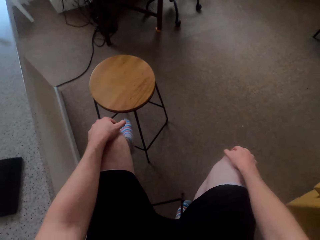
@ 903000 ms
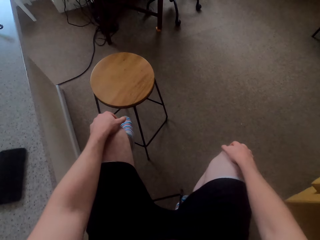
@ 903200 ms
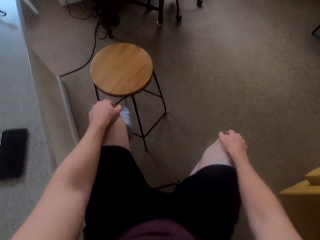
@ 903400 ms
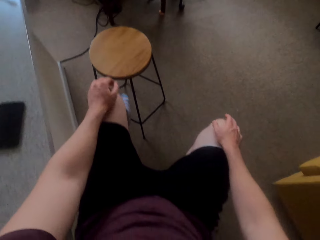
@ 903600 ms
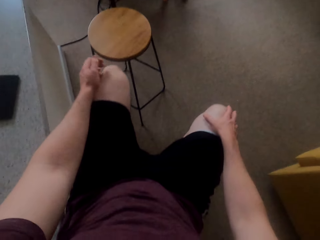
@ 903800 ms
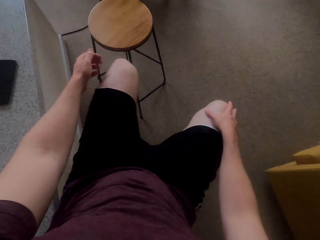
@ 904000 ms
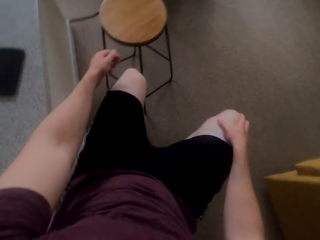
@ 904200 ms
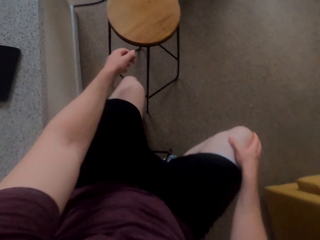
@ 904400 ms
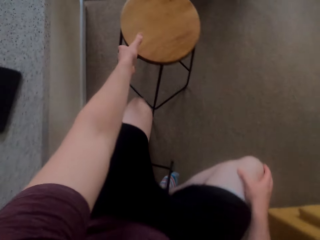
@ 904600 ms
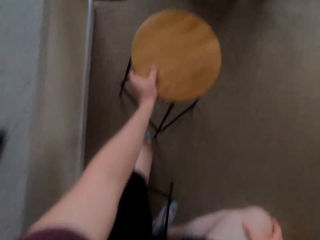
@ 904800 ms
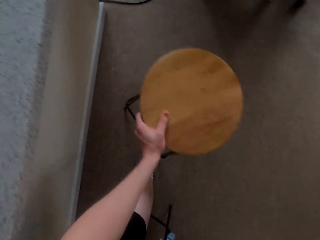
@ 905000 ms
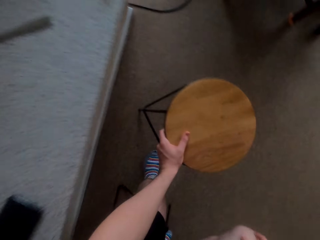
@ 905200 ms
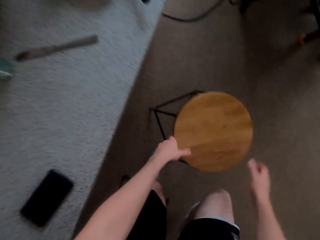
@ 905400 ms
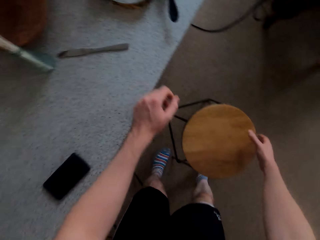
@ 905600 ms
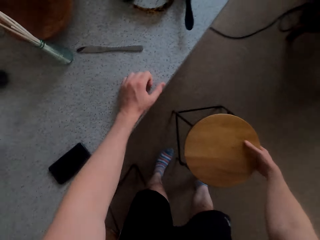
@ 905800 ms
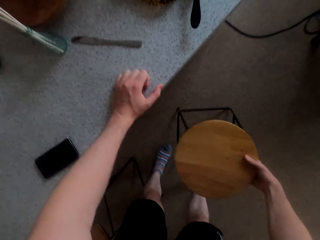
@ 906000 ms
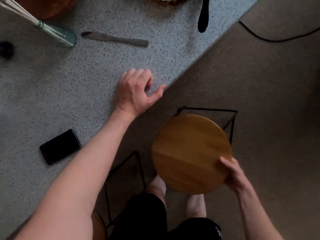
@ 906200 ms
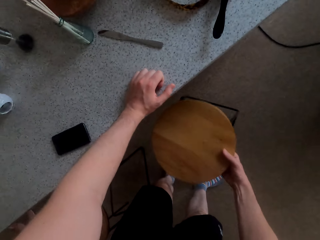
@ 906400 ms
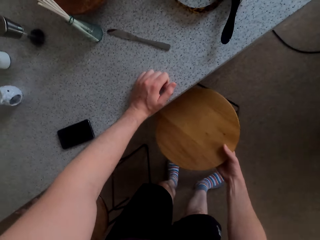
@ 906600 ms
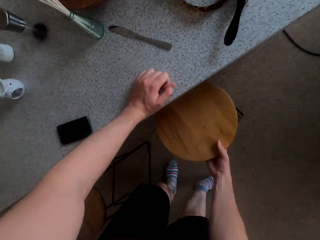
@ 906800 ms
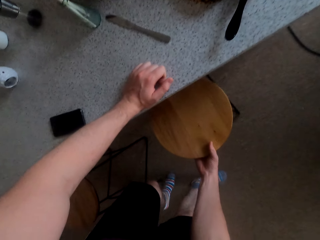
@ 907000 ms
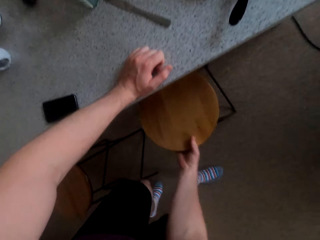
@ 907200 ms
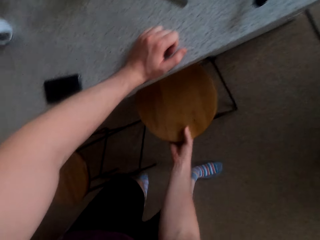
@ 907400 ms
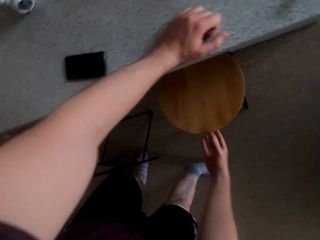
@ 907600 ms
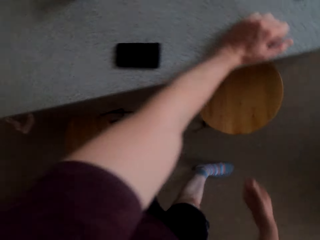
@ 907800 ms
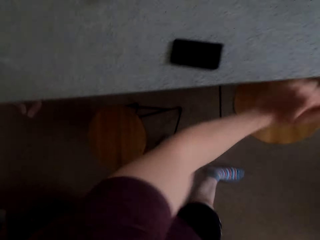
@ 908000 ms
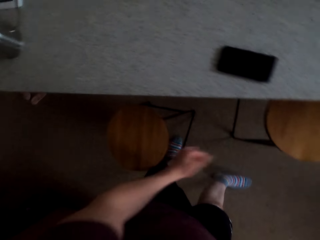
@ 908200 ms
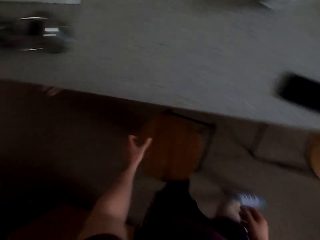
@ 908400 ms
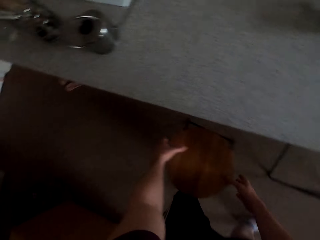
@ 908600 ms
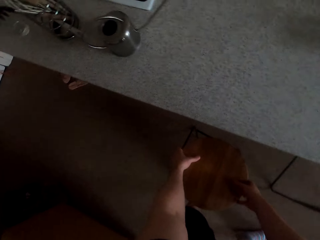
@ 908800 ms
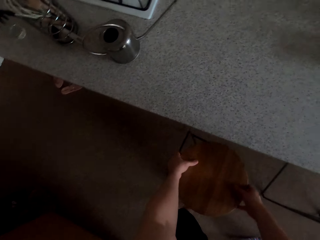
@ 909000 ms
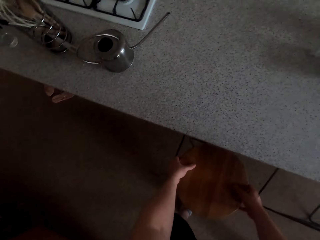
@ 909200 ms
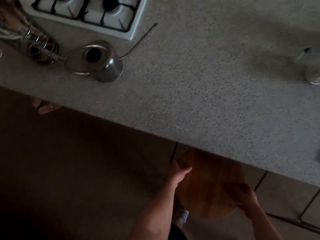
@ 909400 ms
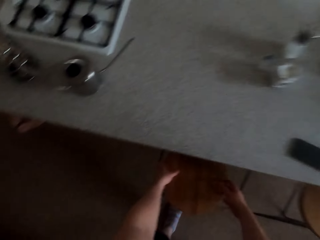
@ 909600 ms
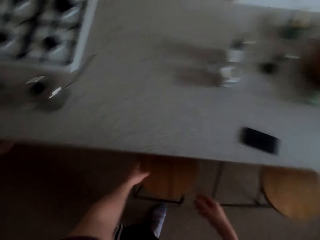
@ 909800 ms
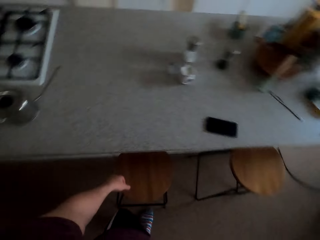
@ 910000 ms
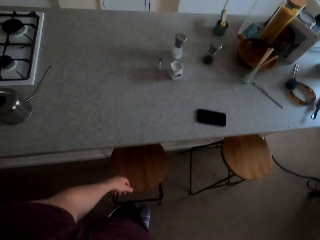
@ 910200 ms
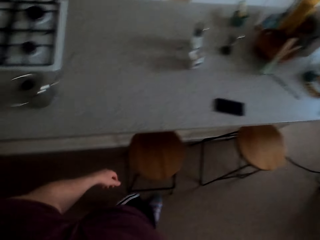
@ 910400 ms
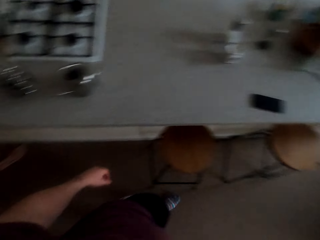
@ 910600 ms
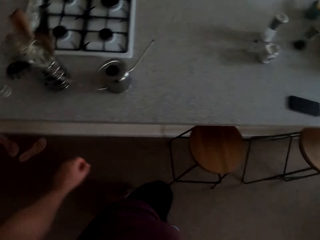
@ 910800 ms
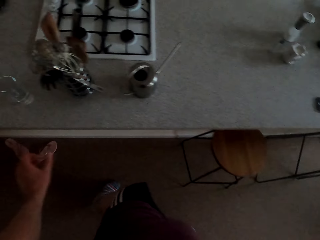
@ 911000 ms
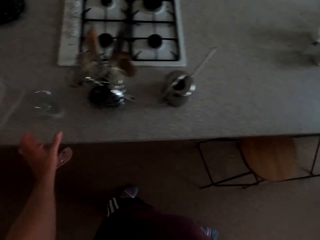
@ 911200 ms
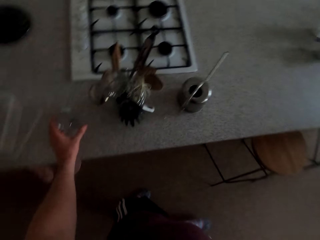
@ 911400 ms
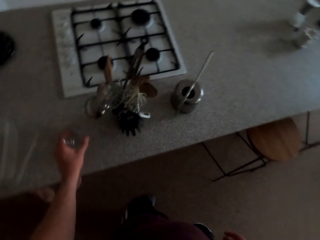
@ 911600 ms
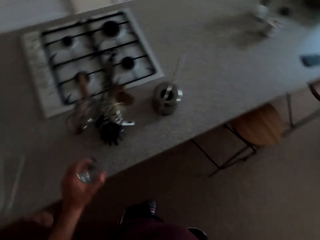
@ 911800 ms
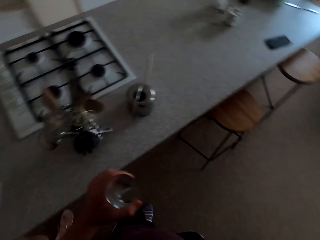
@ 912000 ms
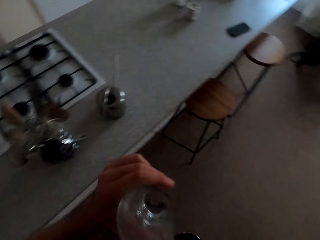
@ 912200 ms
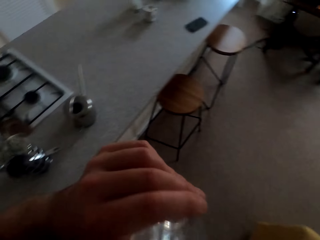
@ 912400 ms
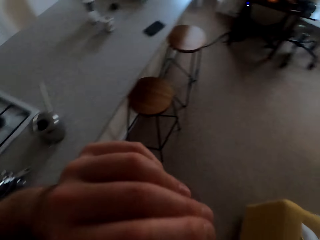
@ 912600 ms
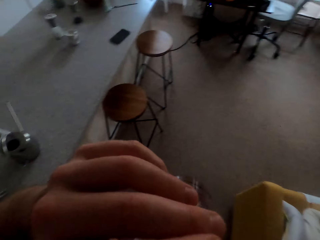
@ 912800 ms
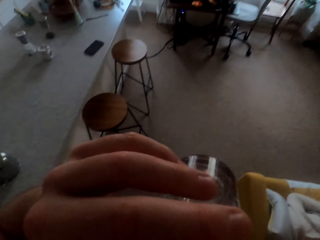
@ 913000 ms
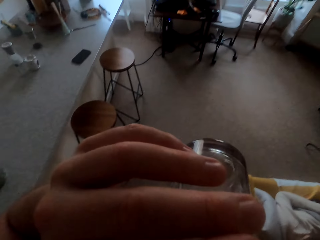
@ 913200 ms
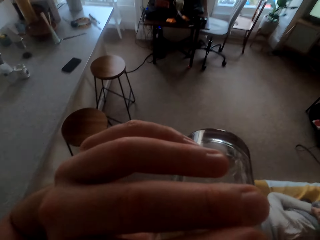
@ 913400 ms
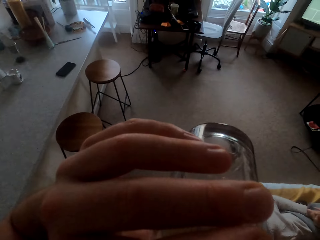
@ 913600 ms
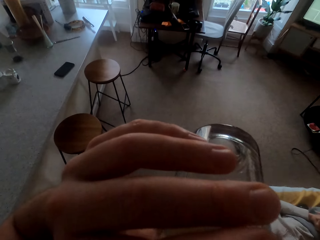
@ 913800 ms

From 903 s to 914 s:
The camera wearer moves other stools. They pull back the stool. They drink a glass of water.

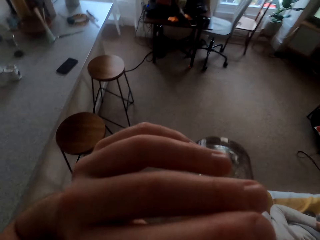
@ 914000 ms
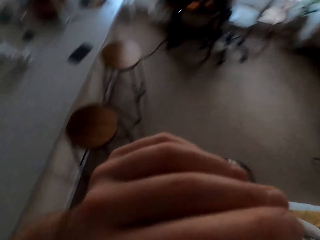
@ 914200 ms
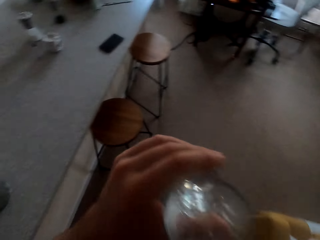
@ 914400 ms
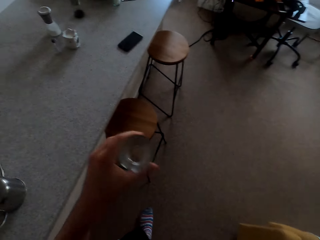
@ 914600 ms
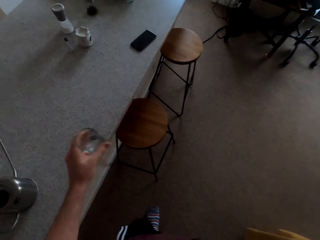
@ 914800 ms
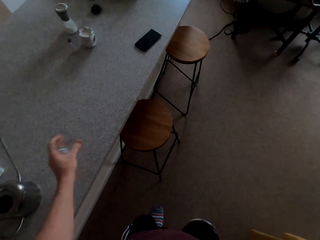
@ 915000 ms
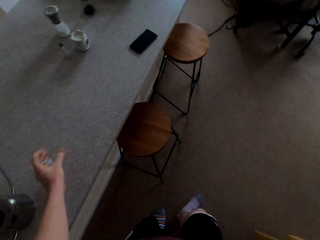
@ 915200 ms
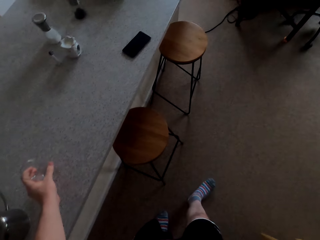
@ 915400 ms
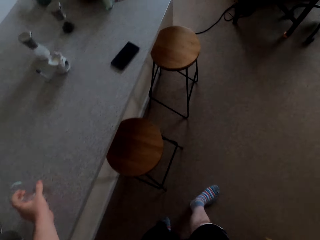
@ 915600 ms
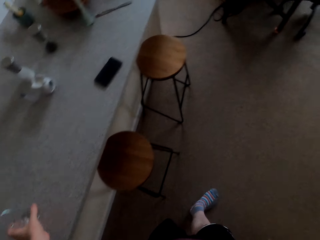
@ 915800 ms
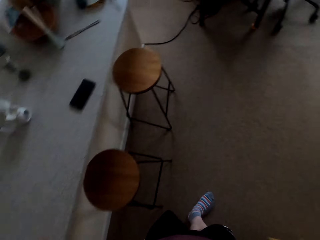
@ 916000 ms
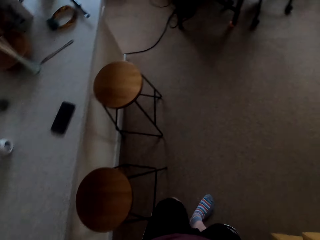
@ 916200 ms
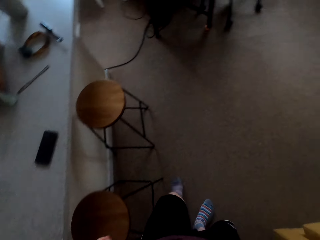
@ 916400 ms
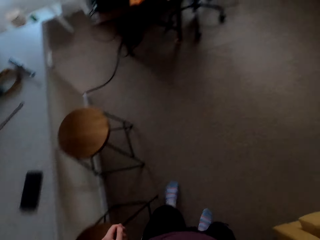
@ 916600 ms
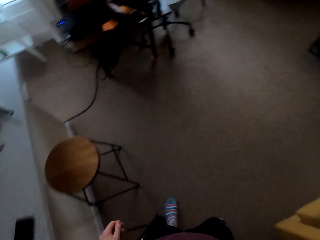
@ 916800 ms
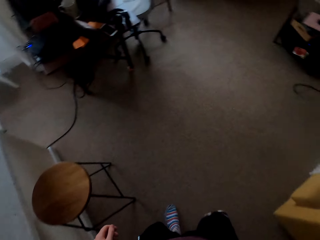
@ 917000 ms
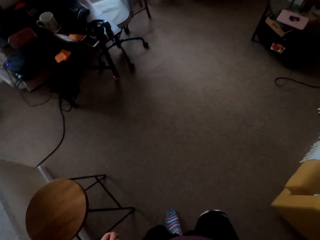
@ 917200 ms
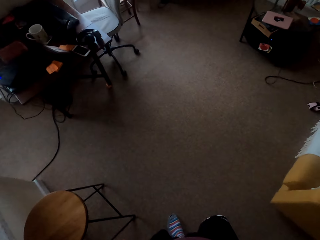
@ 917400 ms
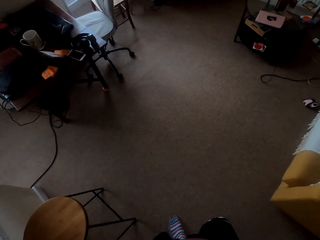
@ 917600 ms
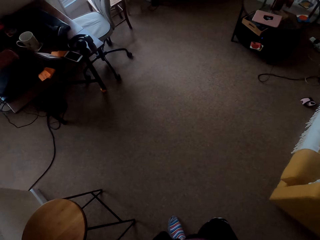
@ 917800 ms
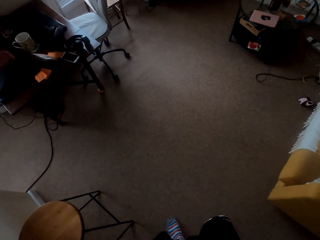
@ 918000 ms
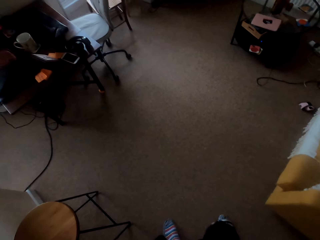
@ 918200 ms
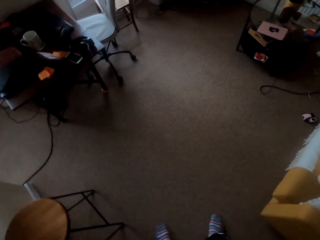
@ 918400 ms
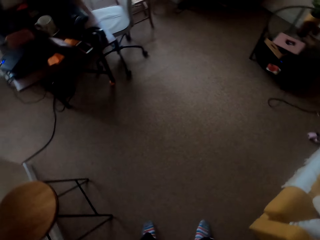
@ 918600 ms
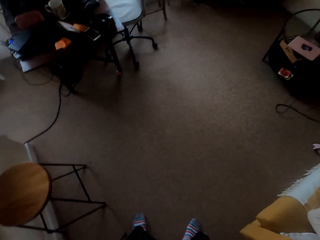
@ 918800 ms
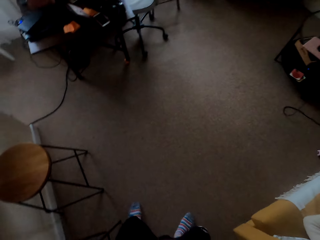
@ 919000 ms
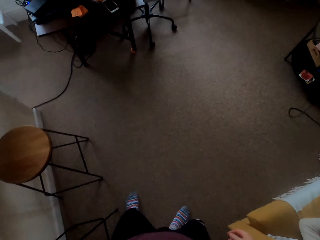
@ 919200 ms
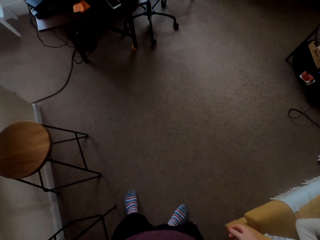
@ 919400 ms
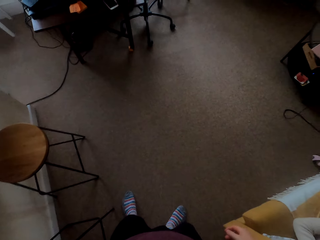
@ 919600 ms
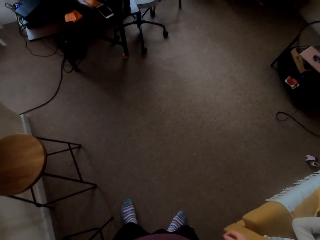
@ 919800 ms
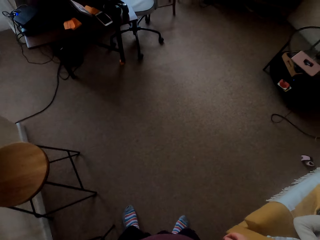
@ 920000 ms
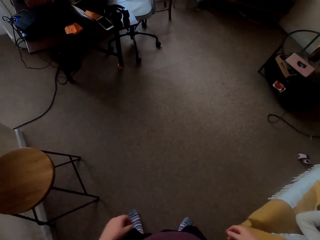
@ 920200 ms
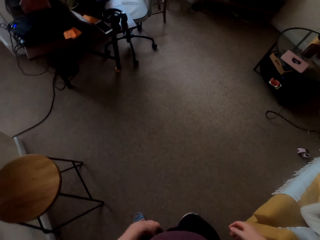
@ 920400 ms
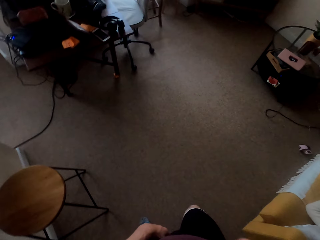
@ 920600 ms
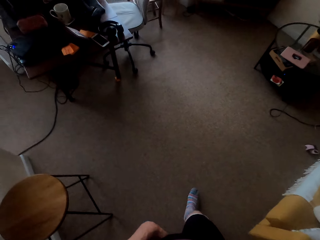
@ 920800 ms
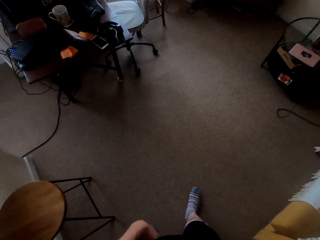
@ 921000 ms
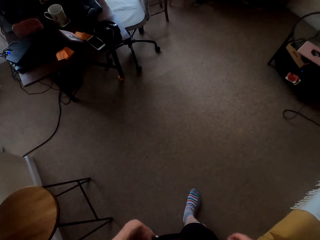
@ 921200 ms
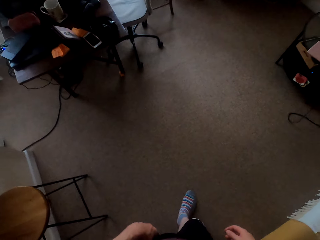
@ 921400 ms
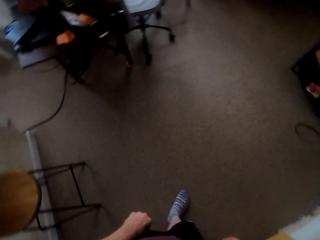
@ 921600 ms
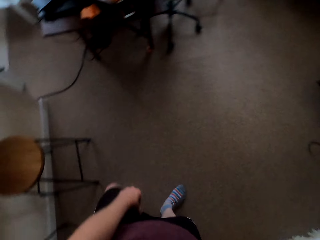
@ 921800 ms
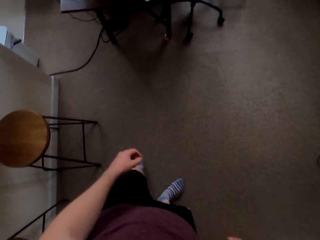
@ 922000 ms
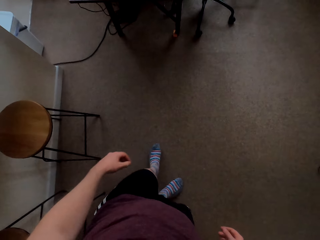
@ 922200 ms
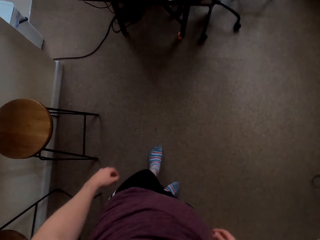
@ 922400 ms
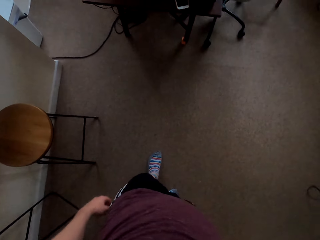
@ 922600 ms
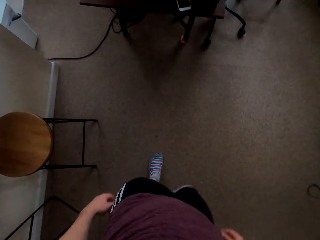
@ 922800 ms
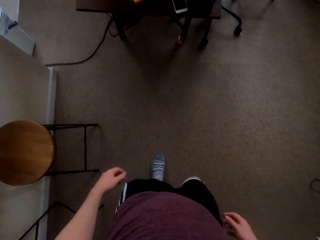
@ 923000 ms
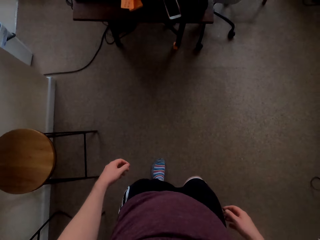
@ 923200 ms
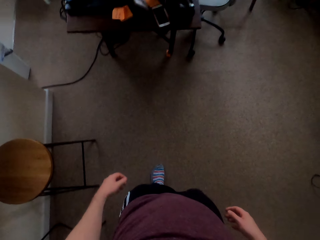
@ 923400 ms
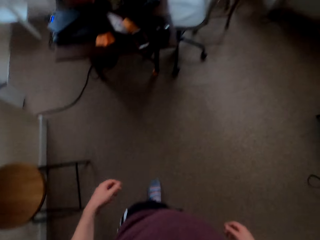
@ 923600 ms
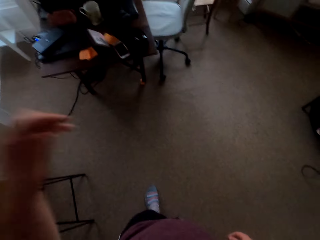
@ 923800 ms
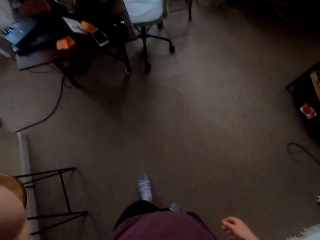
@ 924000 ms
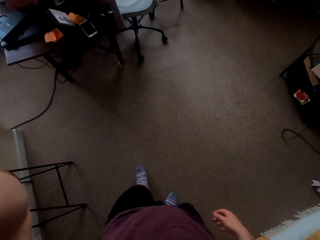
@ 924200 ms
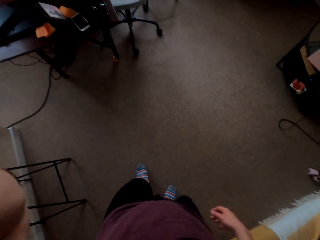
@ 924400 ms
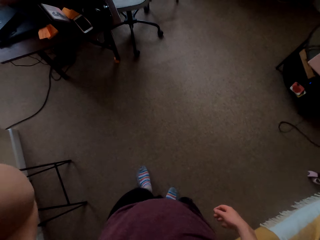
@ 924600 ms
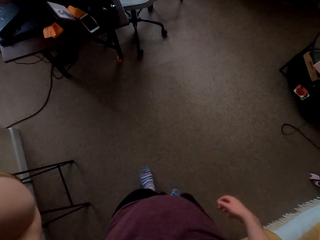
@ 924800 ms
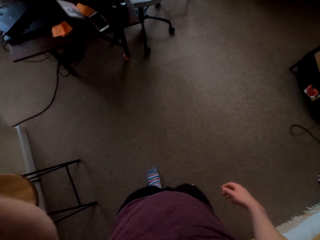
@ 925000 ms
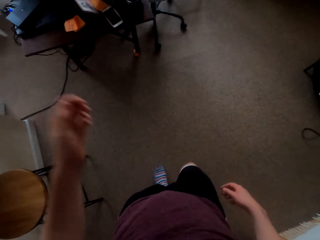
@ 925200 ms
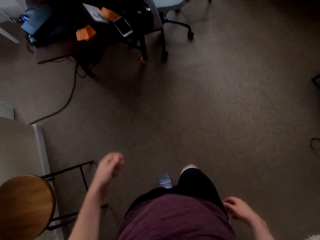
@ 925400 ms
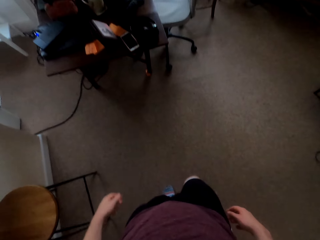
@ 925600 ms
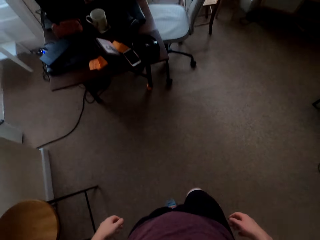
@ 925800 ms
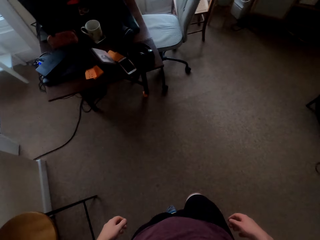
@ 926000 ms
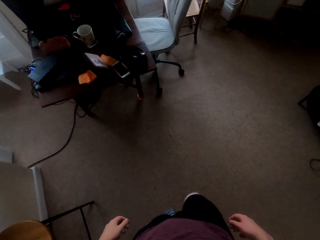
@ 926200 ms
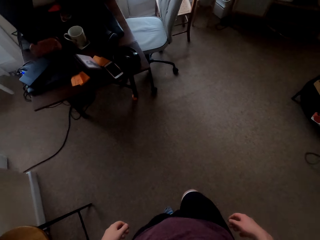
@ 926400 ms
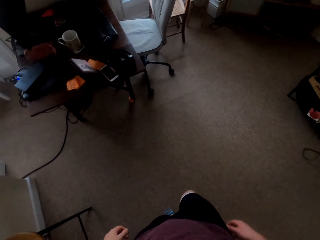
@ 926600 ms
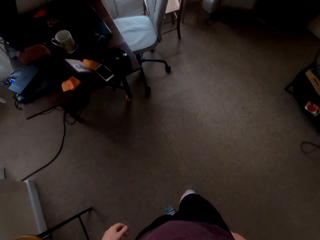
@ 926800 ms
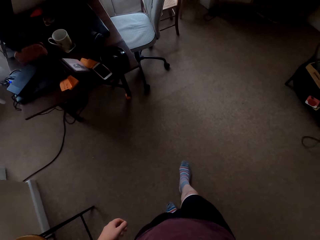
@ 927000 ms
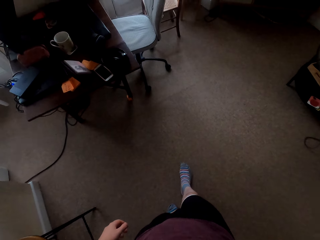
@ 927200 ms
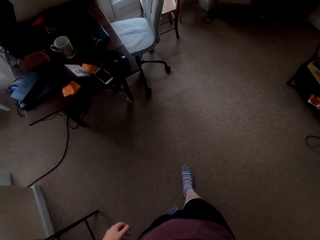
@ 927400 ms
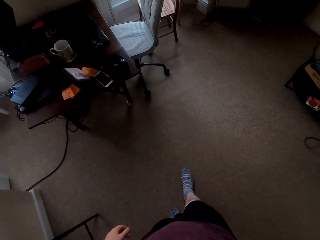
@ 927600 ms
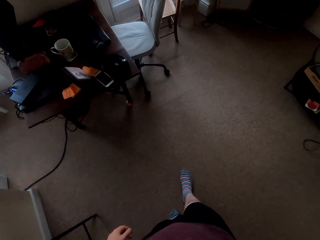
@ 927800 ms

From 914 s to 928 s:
The camera wearer puts the glass on the kitchen counter. They walk around. They look around.
